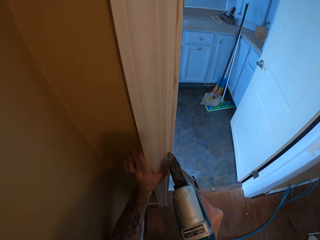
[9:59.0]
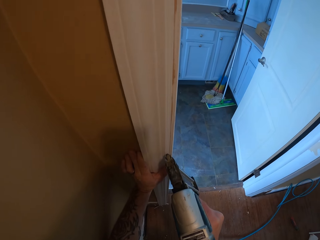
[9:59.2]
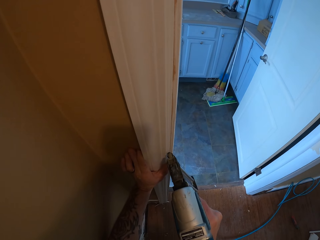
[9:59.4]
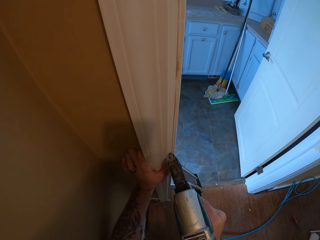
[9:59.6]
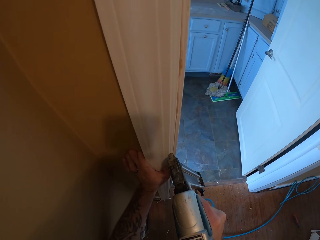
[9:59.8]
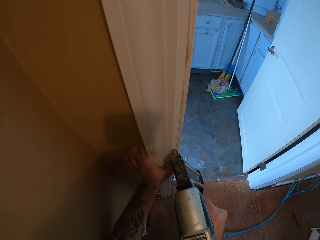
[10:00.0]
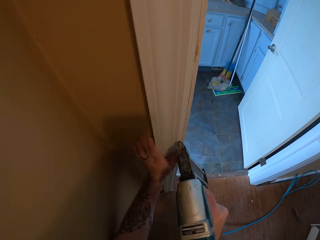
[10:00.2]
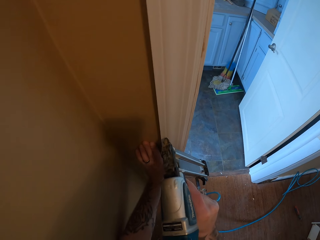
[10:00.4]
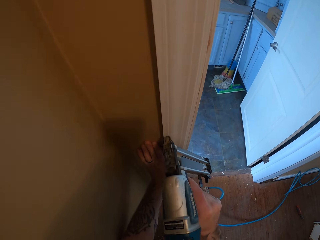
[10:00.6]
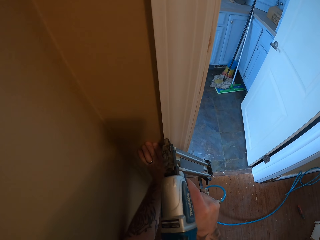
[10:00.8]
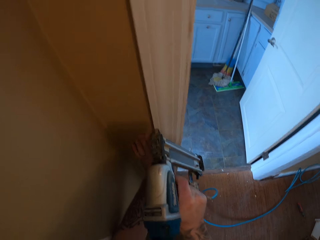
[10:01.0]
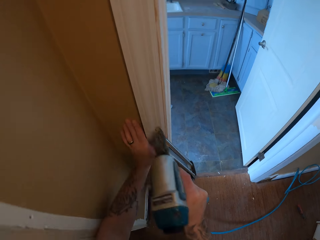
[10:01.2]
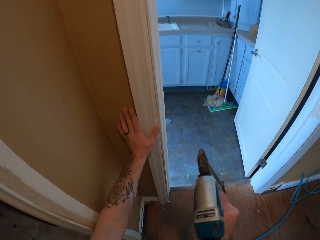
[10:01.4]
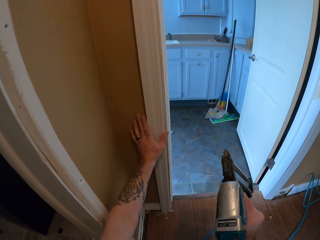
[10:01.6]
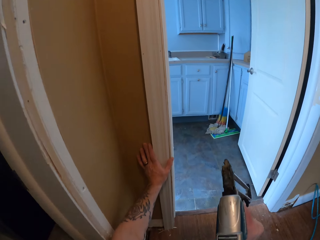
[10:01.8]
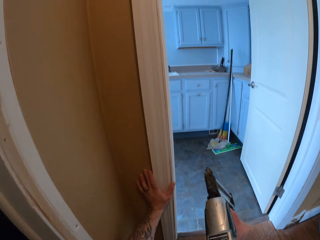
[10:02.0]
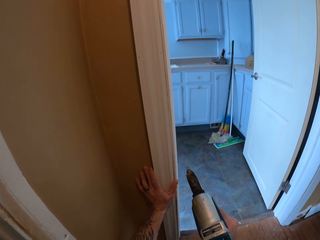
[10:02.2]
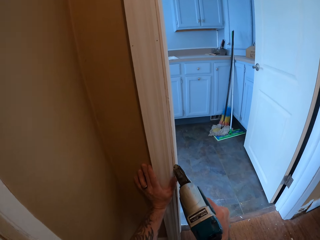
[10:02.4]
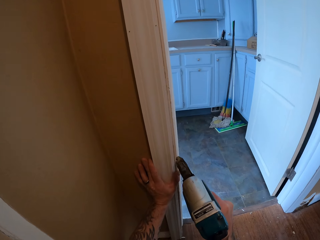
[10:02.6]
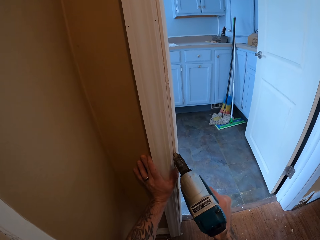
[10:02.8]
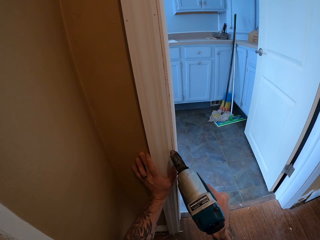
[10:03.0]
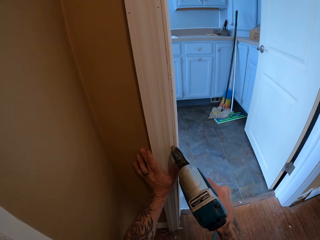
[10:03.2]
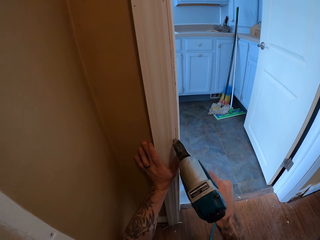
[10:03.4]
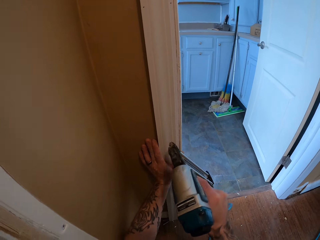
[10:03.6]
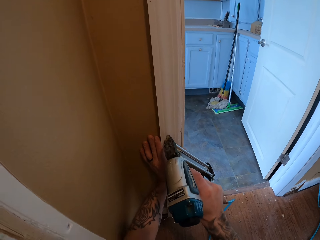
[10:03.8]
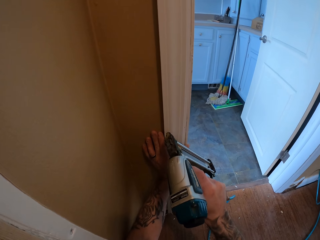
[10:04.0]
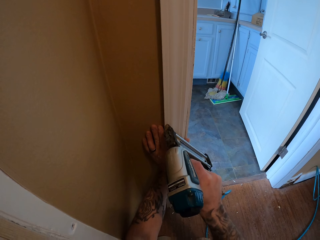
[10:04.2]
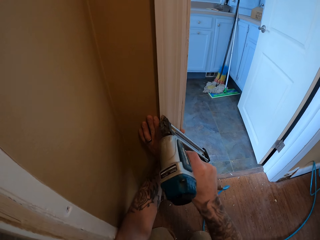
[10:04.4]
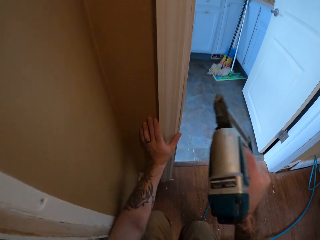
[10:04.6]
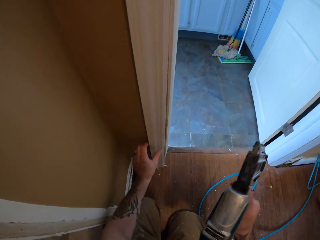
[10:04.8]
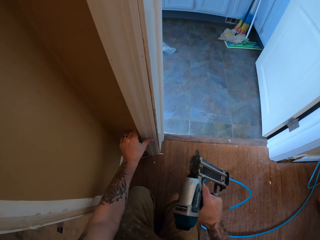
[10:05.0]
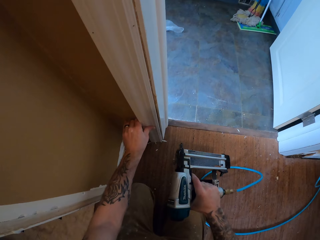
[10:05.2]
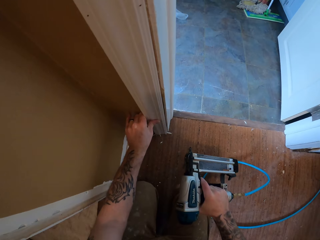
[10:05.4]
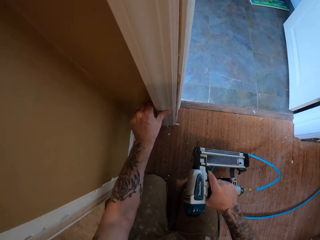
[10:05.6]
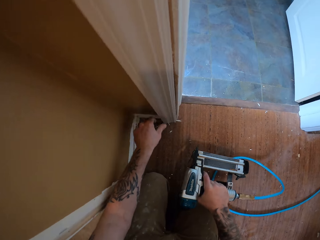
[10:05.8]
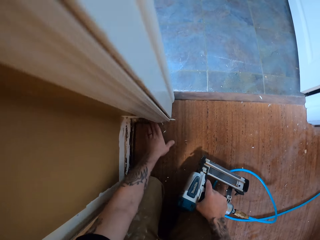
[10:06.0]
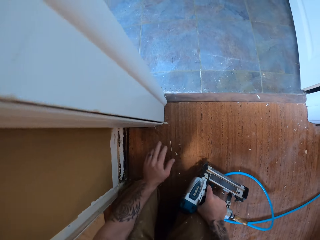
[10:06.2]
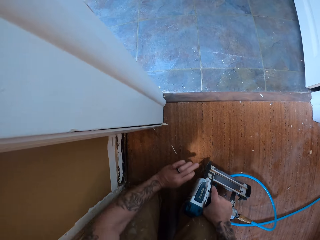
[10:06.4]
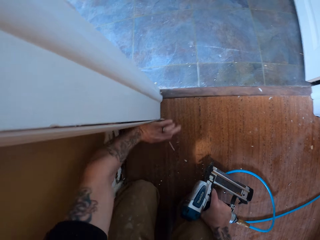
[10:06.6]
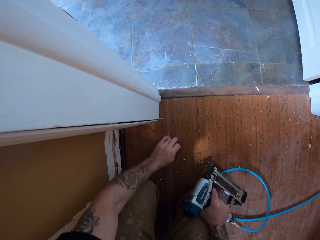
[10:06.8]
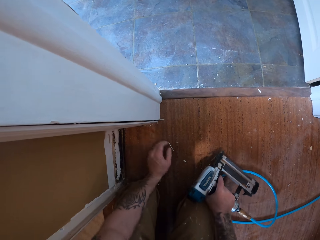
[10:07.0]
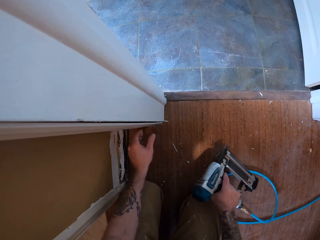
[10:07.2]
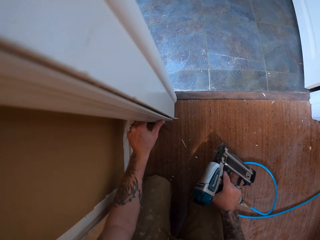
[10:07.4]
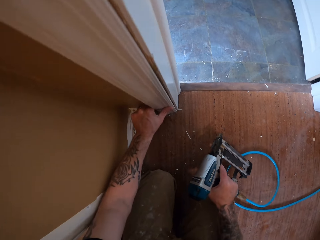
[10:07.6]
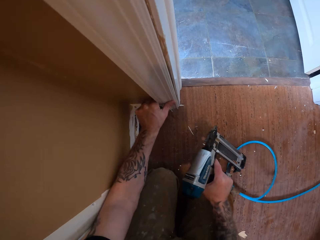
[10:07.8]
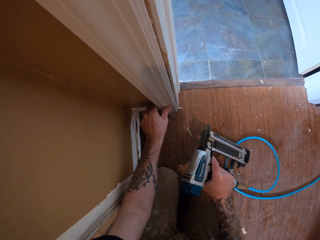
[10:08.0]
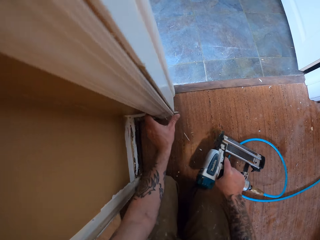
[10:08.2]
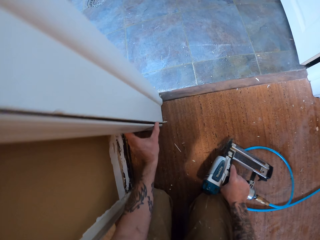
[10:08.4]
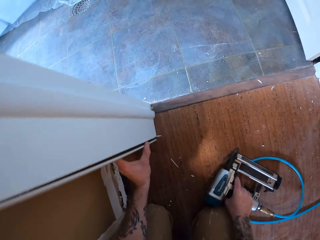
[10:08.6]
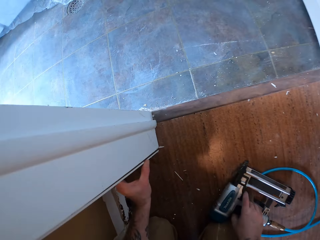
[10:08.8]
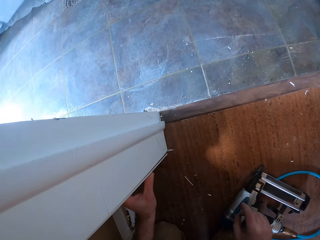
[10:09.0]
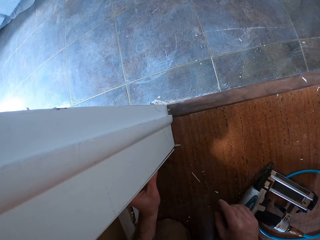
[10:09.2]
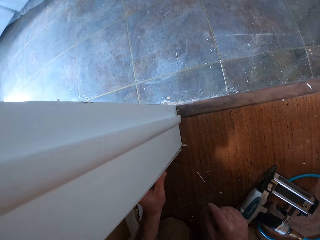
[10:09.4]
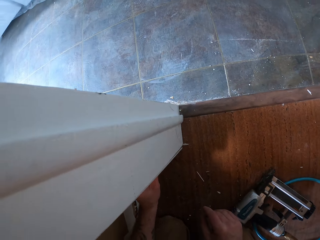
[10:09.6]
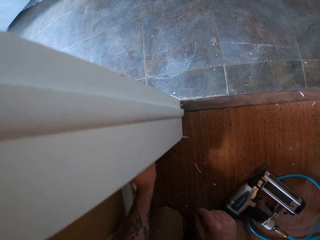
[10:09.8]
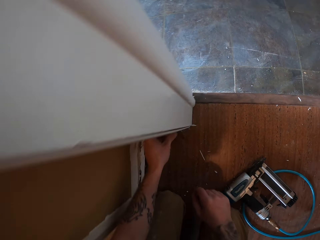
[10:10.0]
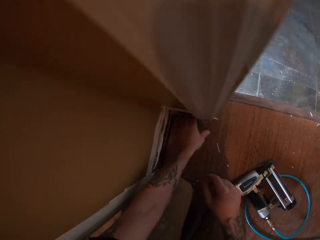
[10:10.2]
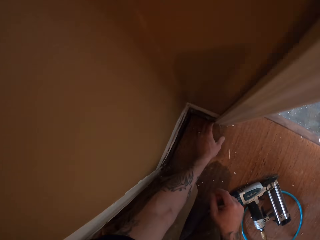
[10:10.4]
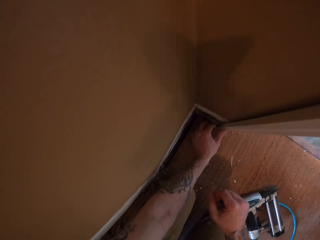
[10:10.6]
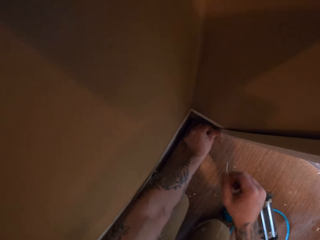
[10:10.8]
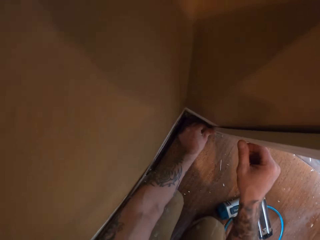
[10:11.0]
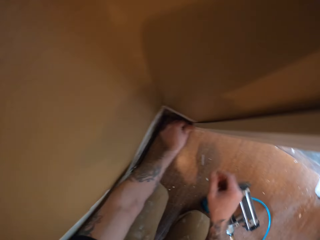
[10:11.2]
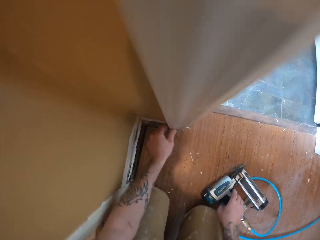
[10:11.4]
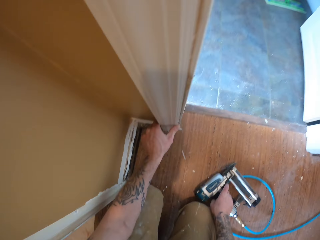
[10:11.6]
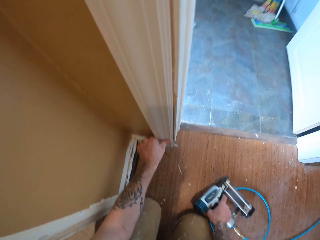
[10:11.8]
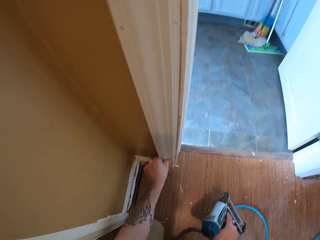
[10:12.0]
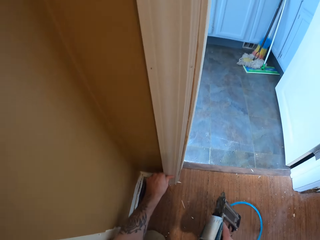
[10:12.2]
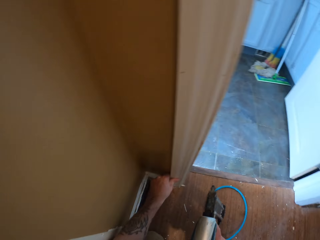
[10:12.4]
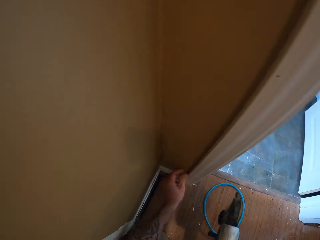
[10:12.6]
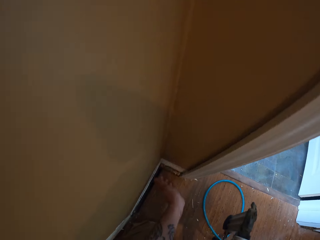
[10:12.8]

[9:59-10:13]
The camera wearer puts a nail in the wood with the nail gun repeatedly. He puts the piece of wood in the right position. He hits the door frame with his left hand. He drops the nail gun. He puts the piece of wood in the right position. He carries the nail gun and picks up the nail gun.

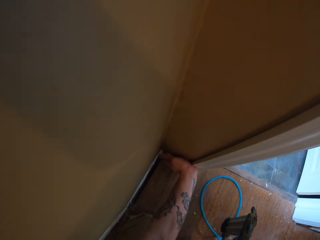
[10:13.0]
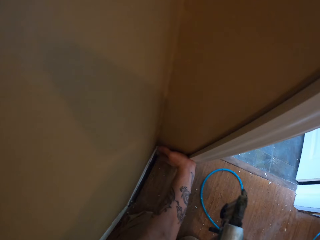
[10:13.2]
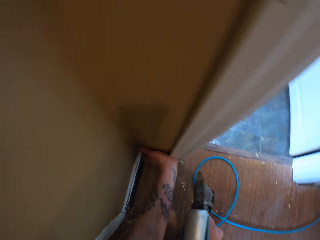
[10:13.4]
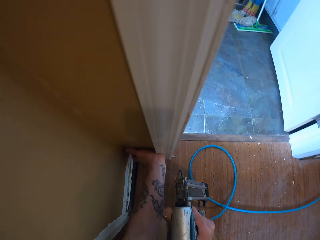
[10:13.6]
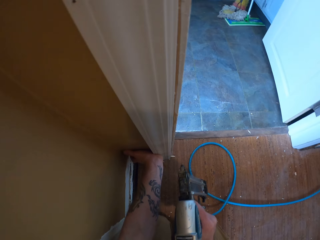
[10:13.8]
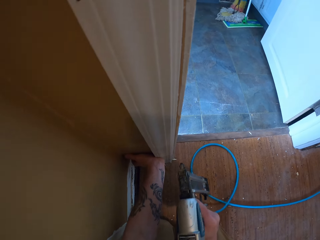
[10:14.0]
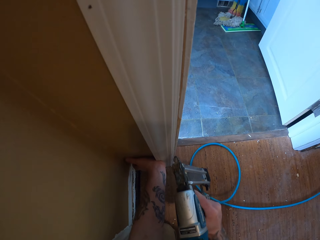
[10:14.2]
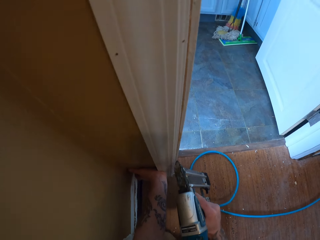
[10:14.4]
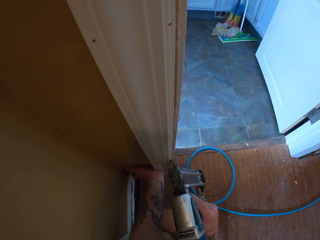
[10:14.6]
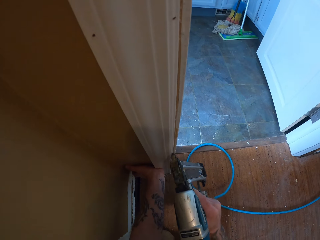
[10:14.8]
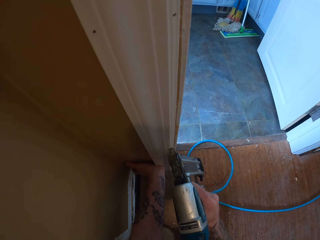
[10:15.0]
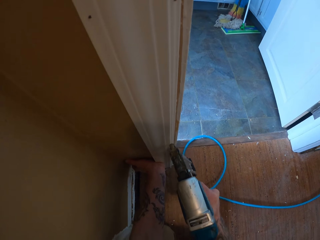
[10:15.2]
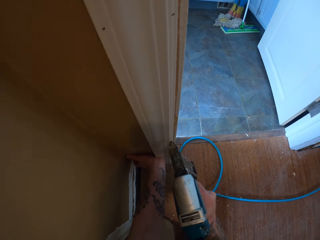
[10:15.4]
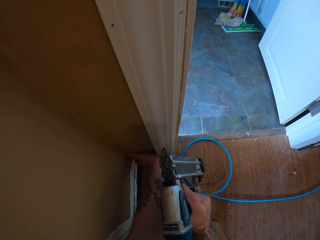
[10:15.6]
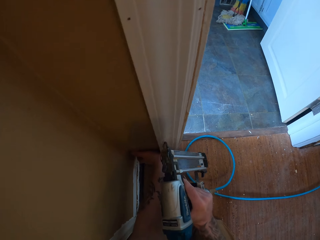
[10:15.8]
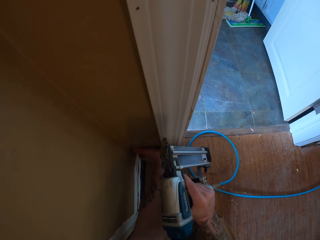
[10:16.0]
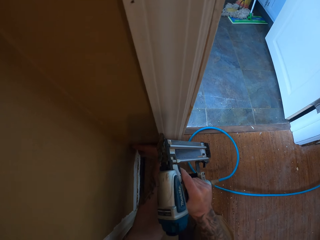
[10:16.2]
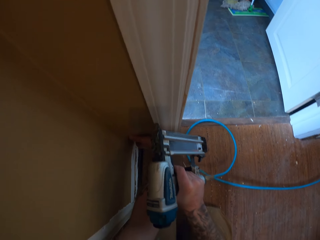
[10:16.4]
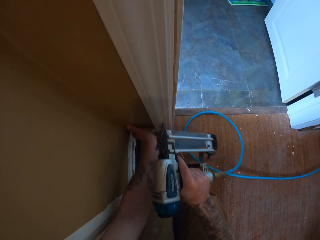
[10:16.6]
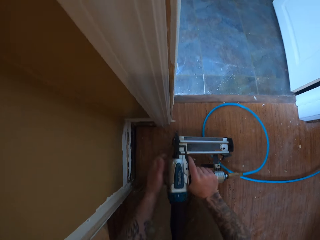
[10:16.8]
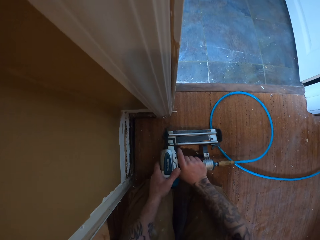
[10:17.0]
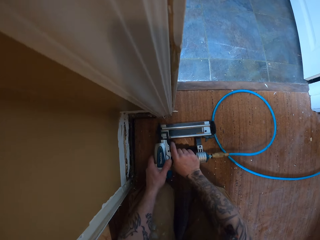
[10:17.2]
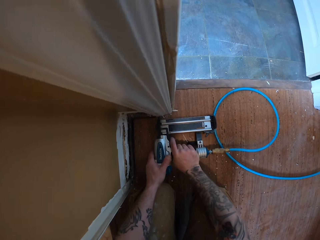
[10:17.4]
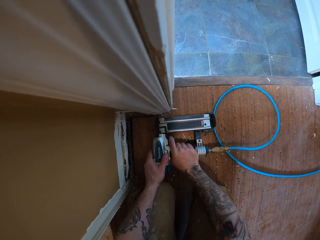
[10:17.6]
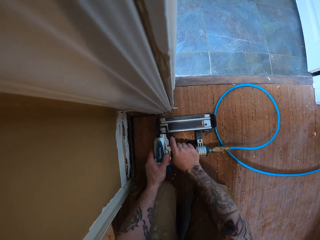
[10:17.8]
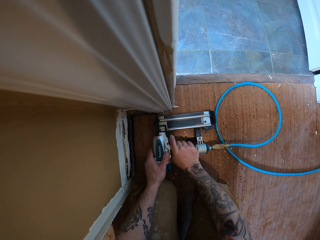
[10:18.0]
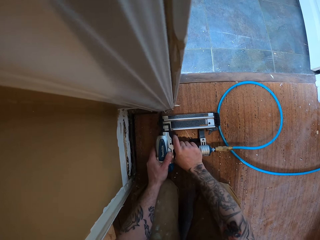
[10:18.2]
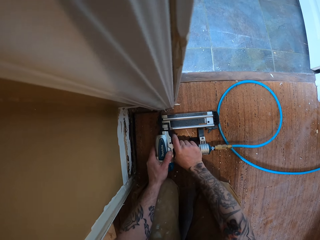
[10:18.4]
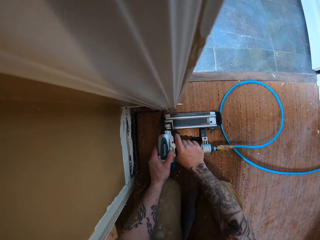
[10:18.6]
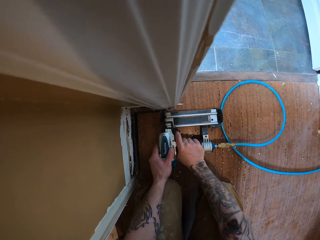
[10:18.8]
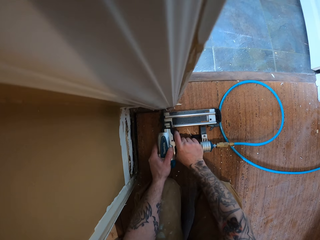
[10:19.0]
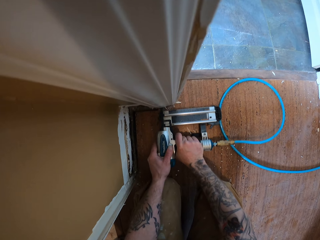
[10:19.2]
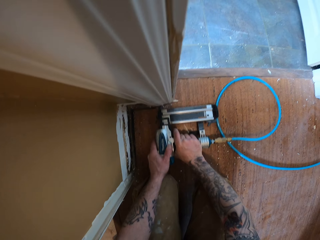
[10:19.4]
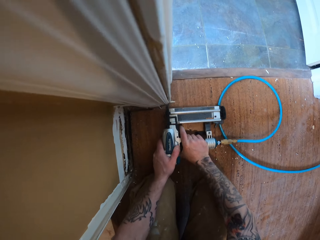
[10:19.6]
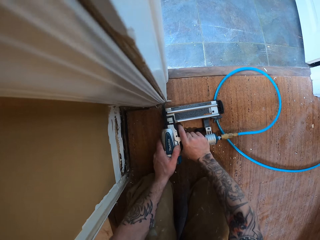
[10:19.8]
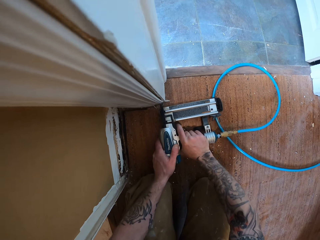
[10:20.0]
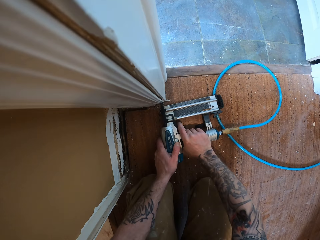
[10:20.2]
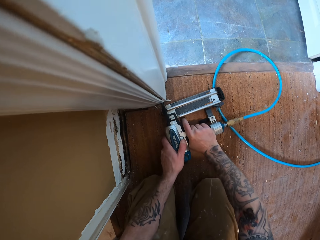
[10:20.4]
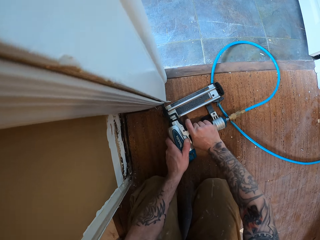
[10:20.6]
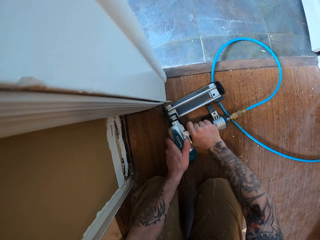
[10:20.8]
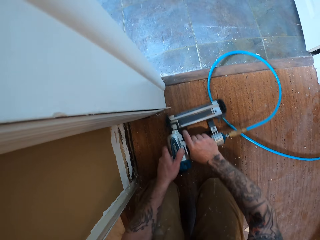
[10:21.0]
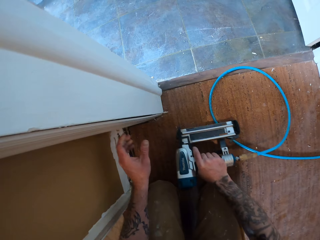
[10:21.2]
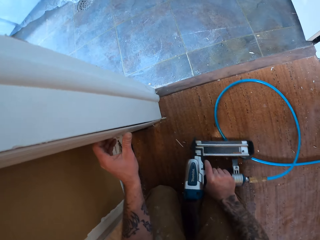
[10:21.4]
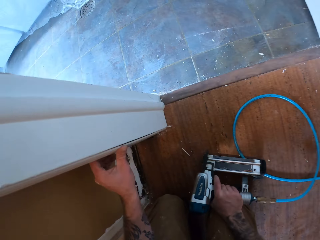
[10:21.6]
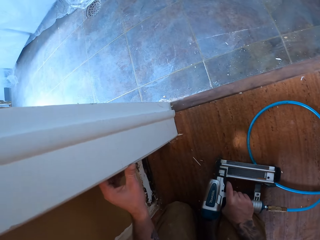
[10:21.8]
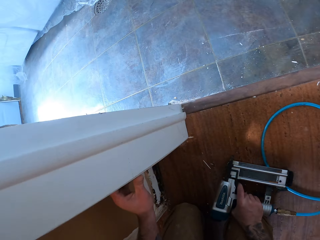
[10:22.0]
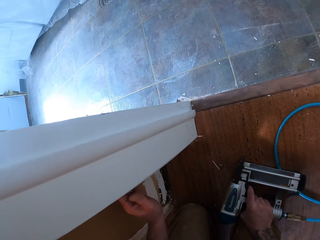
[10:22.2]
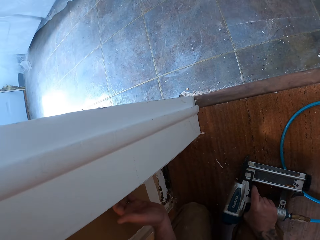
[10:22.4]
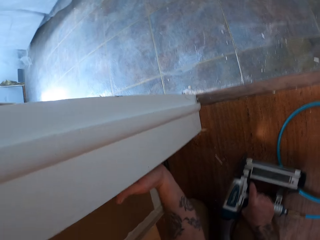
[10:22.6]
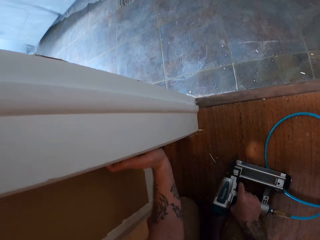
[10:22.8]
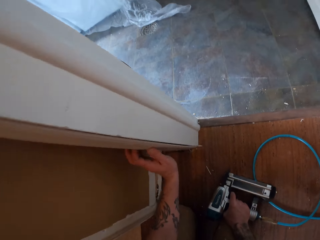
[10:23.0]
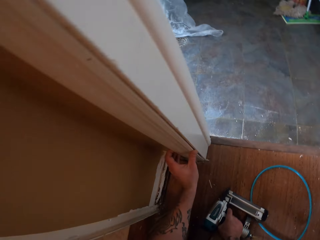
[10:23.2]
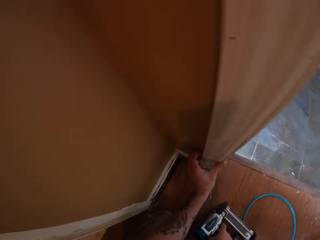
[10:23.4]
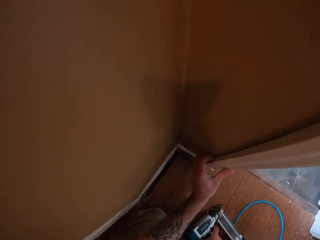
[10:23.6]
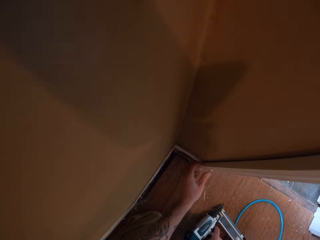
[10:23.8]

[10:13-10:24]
The camera wearer holds the piece of wood with his left hand. He nails the piece of wood to the wall using the nail gun. He puts a nail in the wood with the nail gun. He lets go of the piece of wood. He puts a nail in the wood with the nail gun. He puts a nail in the wood with the nail gun again. He holds the piece of wood with his left hand.
